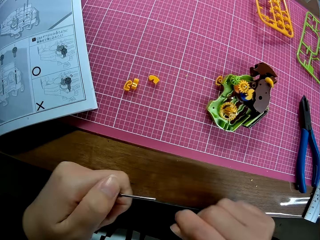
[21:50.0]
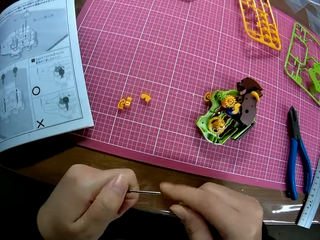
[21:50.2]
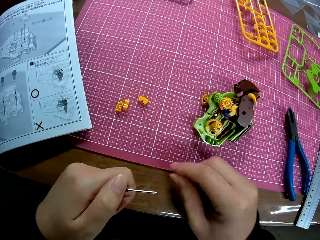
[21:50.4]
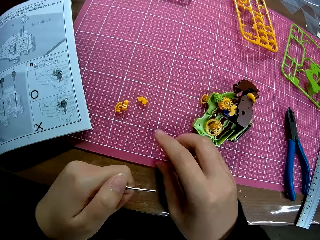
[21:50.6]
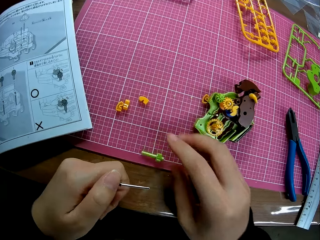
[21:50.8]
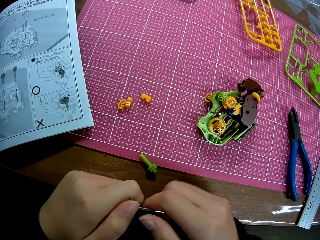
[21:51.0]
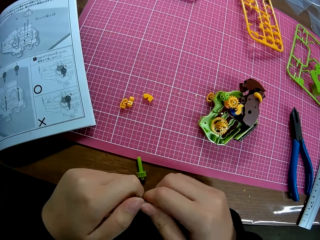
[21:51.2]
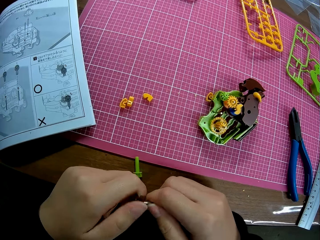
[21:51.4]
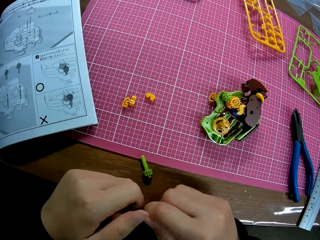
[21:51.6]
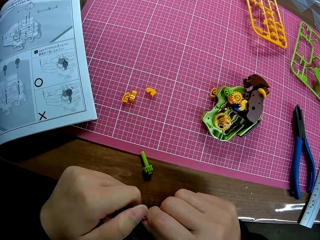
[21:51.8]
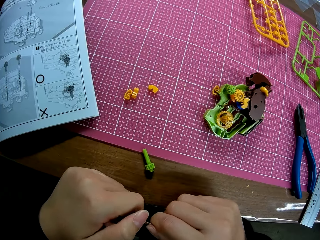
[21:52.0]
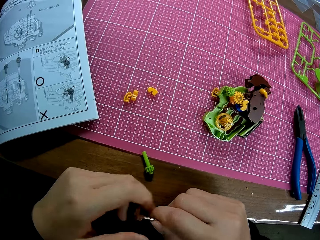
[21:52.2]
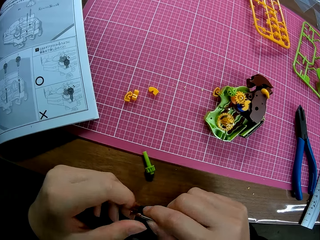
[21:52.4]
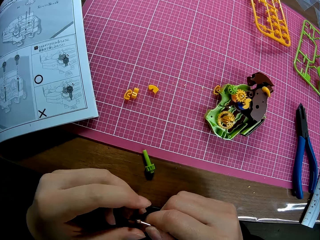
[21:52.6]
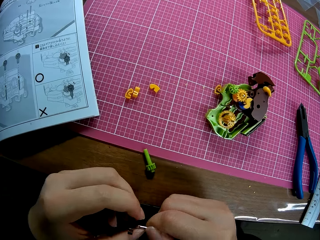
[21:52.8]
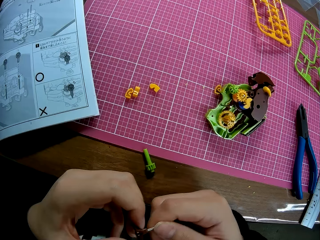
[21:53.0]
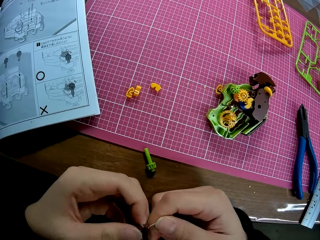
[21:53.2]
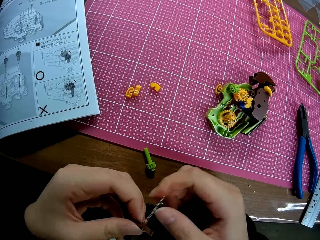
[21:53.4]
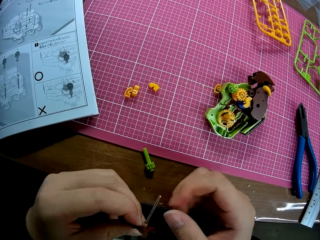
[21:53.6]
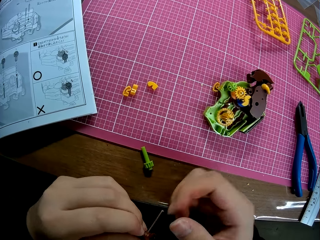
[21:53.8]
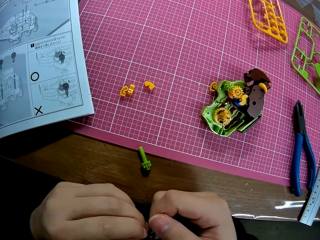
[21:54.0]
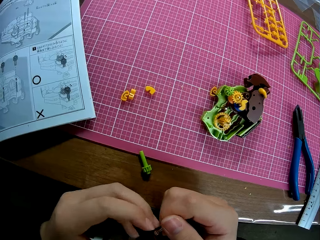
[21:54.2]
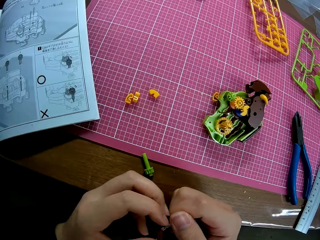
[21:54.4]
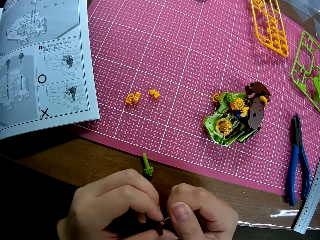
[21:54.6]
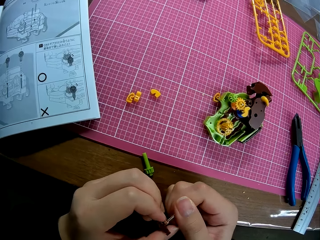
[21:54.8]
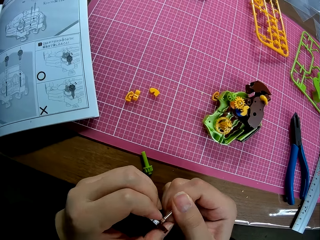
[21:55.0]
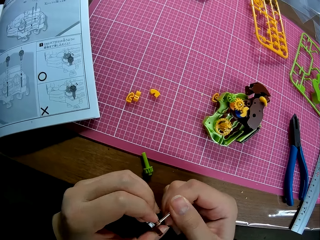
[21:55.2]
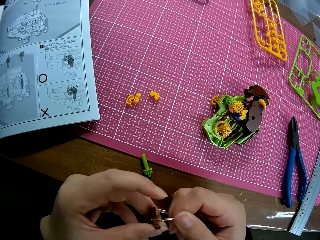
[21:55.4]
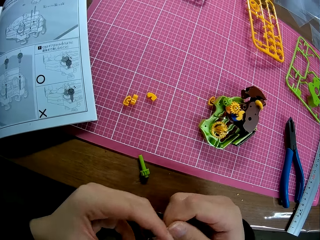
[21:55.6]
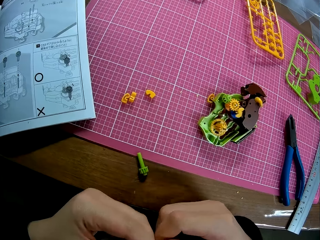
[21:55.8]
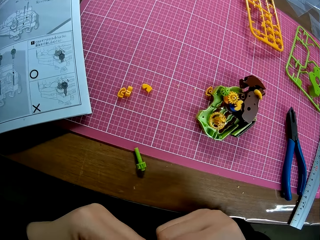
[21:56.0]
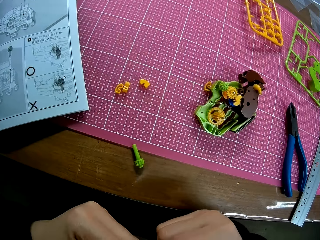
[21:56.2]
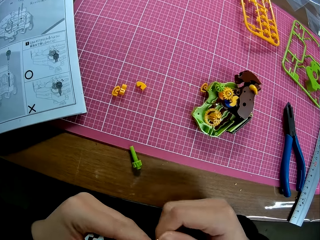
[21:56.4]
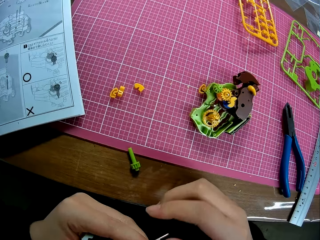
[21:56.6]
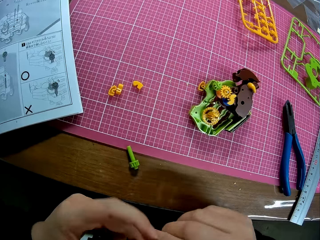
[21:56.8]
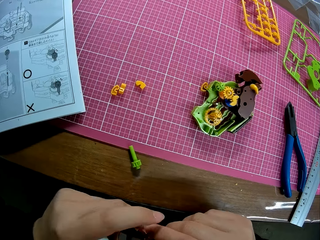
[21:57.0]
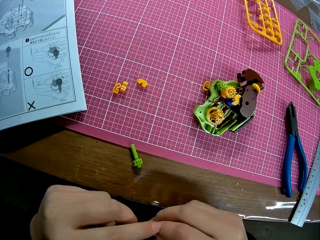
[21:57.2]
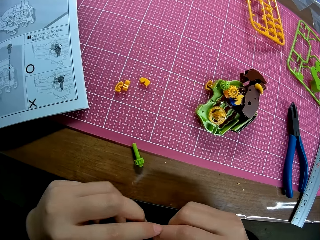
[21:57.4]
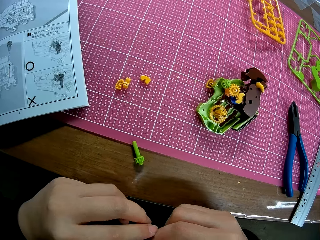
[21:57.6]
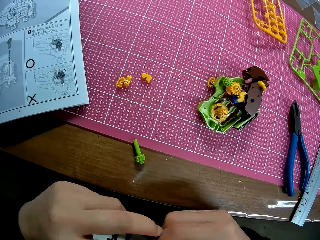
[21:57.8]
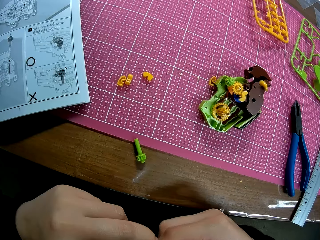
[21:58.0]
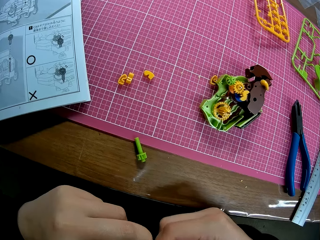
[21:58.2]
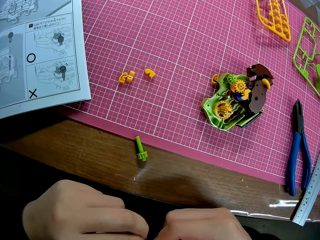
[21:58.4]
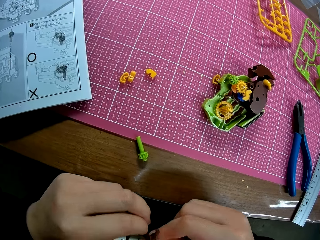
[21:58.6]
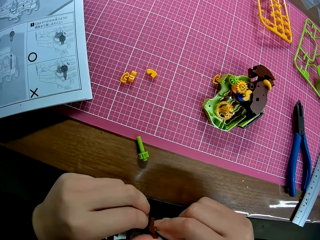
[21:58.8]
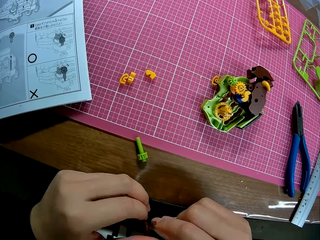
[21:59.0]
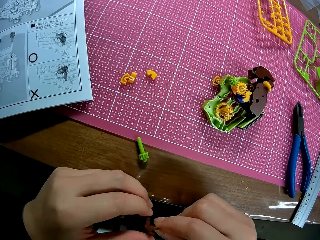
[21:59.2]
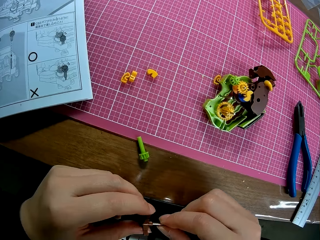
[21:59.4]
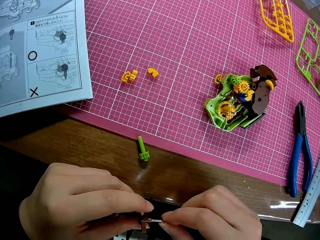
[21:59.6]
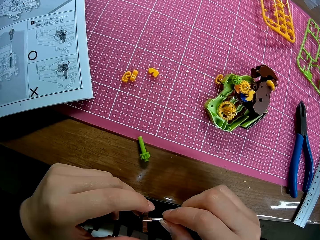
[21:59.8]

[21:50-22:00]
The camera wearer removes the shaft from the rod. They place the shaft on the table. They turn the piece on the rod.

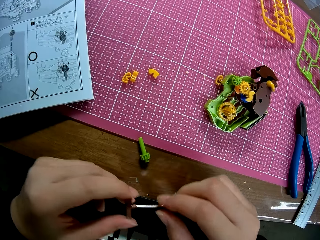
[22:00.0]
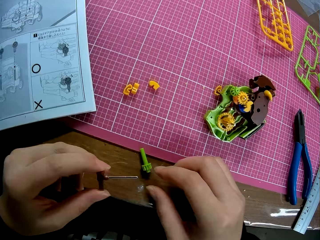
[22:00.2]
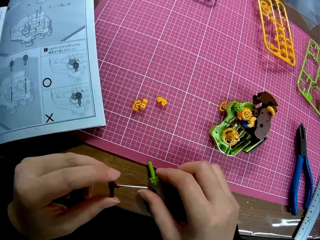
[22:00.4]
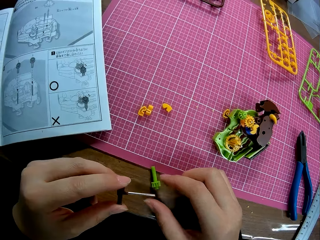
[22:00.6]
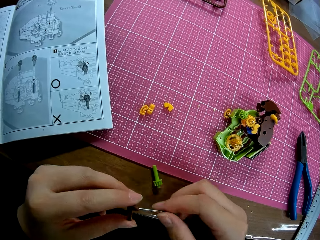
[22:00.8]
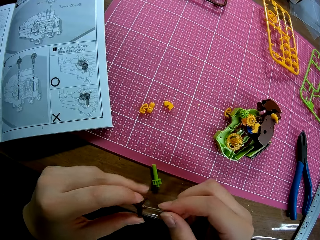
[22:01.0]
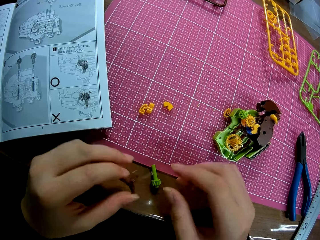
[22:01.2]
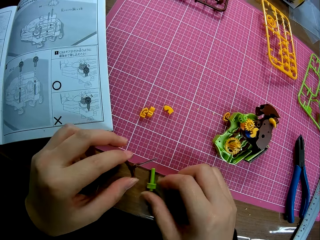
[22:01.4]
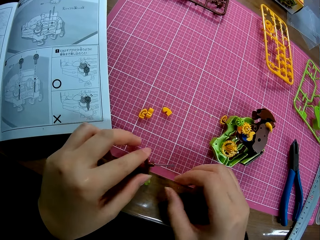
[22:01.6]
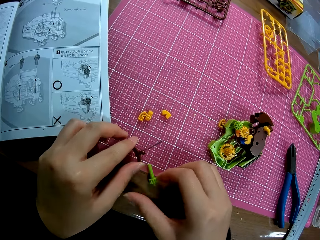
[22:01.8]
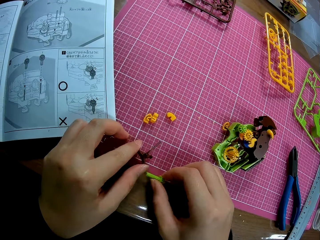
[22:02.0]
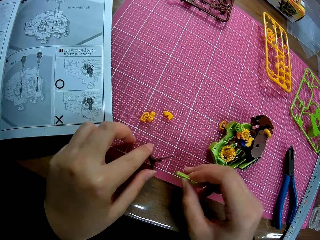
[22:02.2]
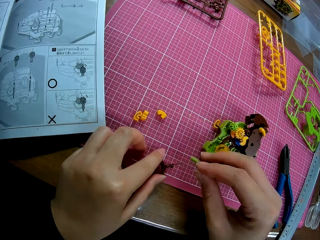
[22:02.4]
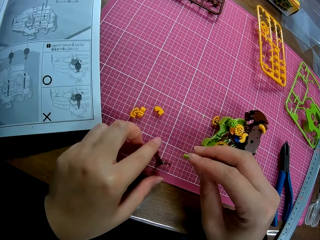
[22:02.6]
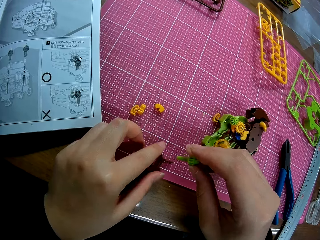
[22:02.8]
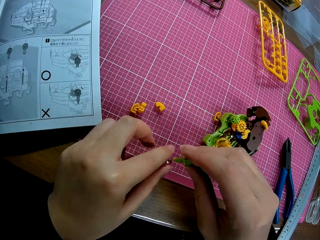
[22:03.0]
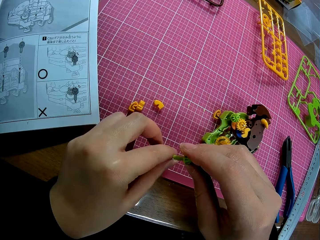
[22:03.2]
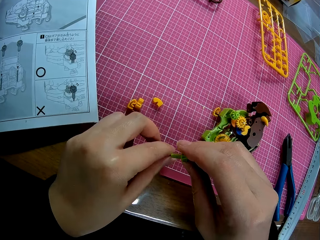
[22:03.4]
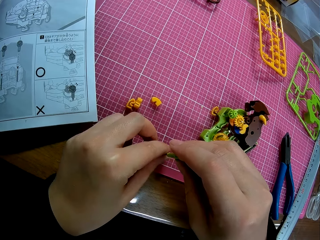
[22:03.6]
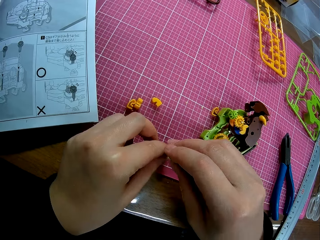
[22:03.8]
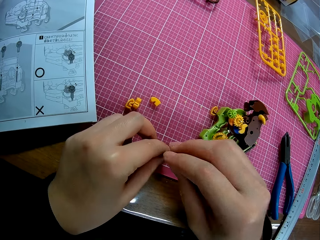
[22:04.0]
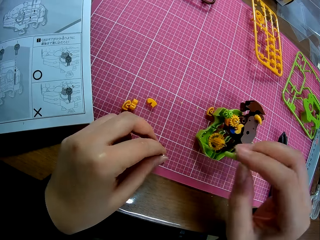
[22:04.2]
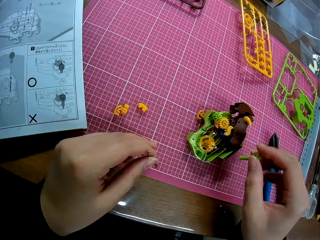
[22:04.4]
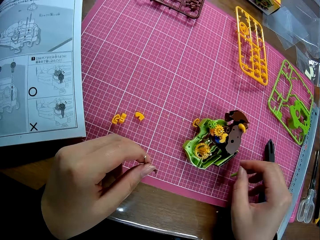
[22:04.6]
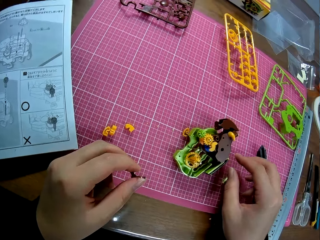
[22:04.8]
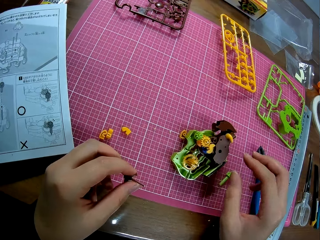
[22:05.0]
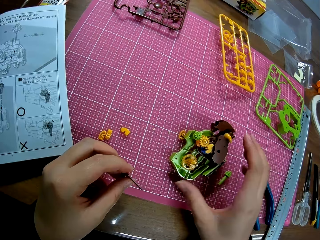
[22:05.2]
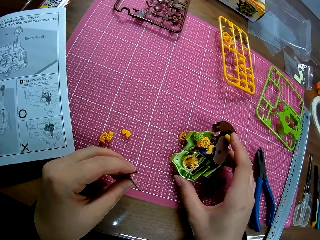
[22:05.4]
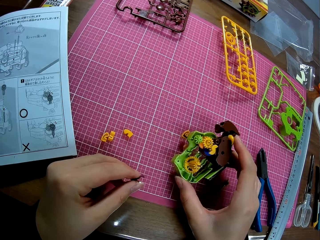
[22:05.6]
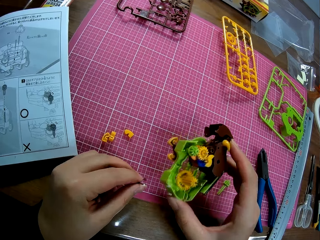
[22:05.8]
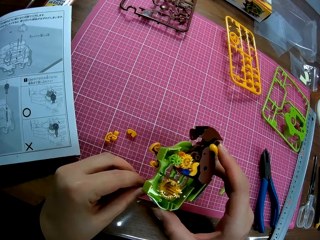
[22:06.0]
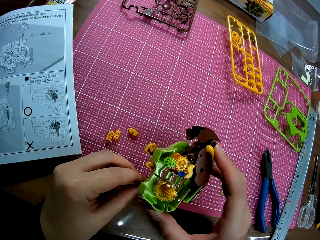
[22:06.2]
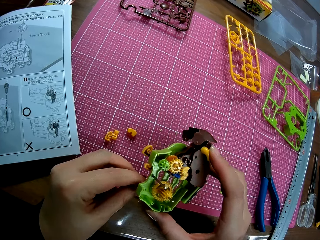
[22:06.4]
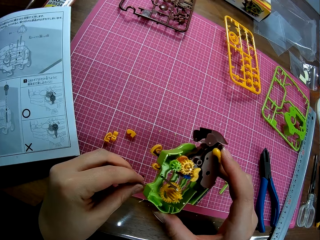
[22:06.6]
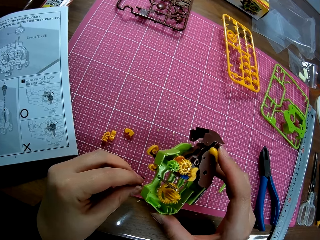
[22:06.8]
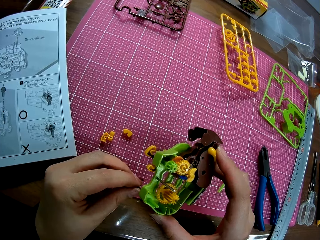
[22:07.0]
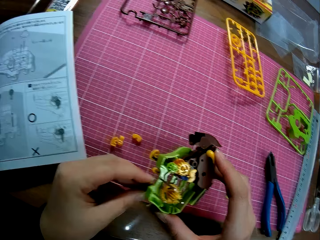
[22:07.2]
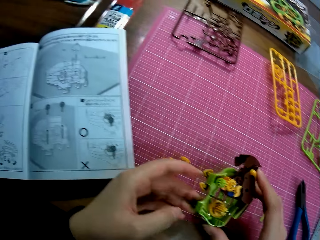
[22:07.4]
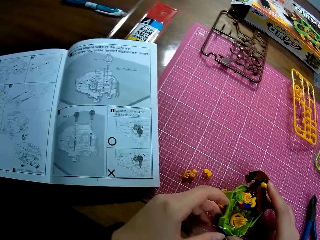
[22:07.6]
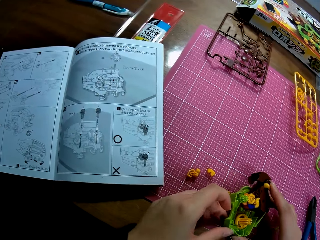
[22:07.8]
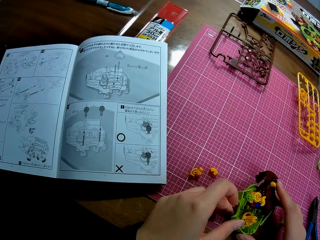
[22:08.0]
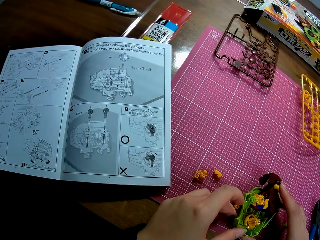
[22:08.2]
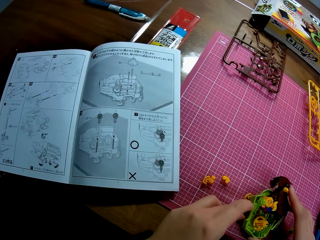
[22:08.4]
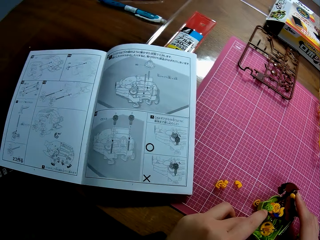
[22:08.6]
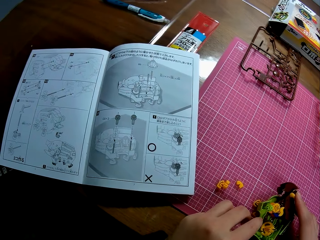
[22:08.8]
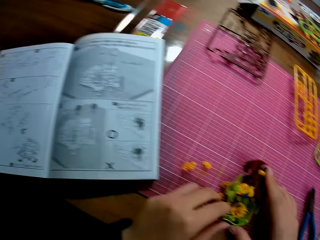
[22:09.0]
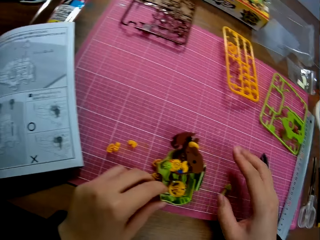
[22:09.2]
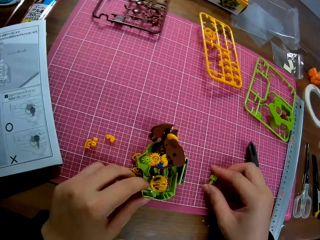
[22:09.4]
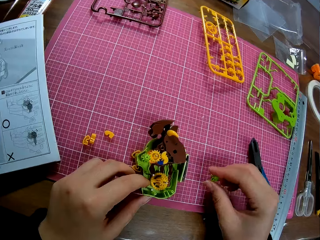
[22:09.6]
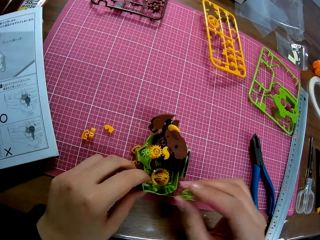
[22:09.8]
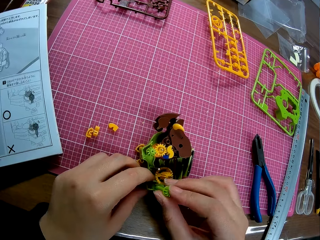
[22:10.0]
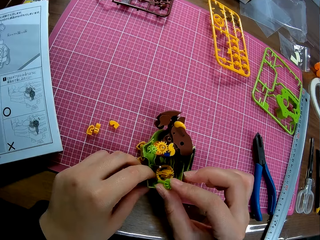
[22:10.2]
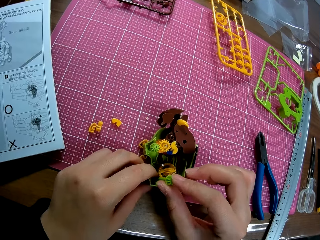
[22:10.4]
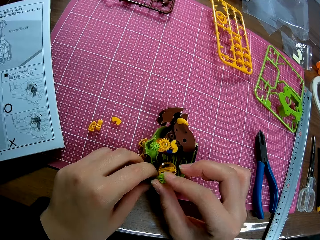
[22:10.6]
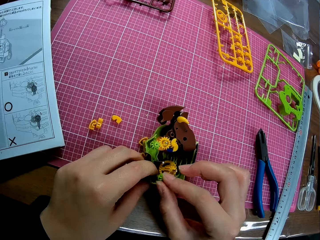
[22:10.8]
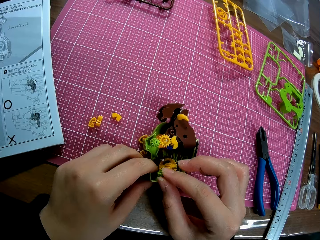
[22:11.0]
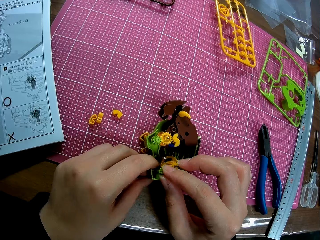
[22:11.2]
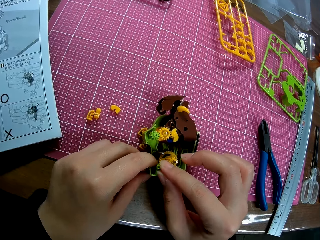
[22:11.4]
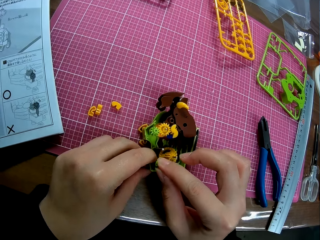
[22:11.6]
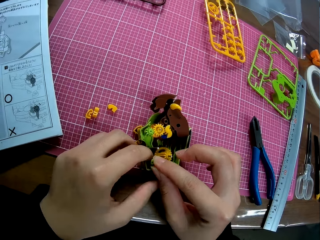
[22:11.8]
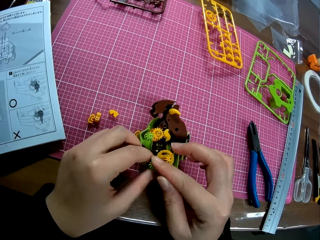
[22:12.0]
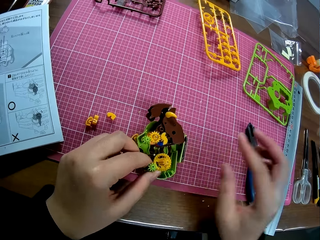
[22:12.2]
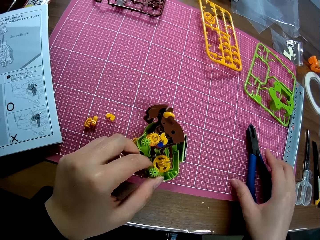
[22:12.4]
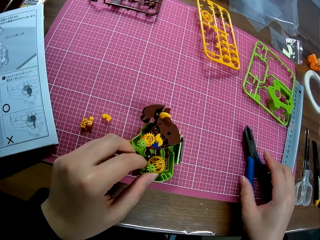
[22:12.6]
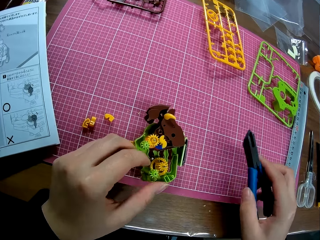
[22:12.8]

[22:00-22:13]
The camera wearer picks up the shaft from the table. They fix the shaft on the rod. They drop the shaft on the table. They pick up the body of the model from the table. They fix the piece with the rod on the body. They put the plastic model of something on the cutting mat. They pick up the shaft from the table. They fix the shaft on the body of the model.
